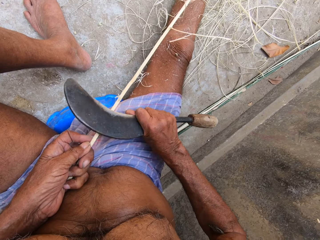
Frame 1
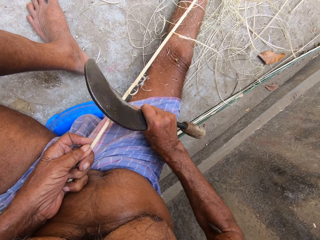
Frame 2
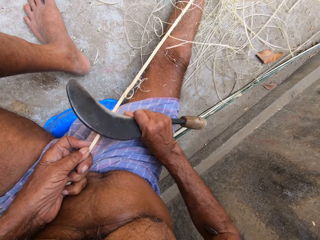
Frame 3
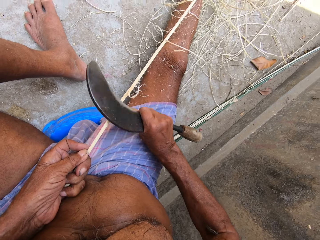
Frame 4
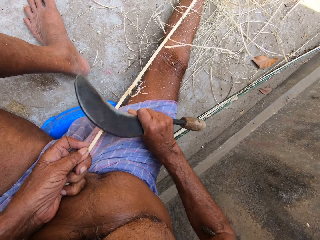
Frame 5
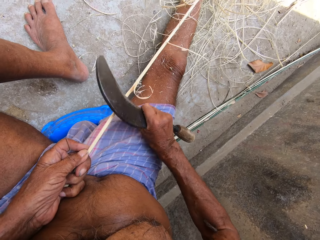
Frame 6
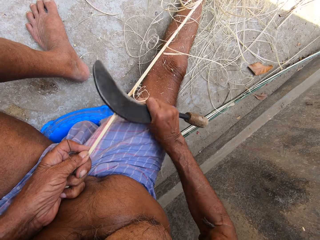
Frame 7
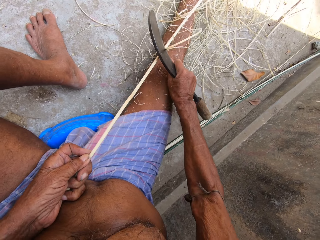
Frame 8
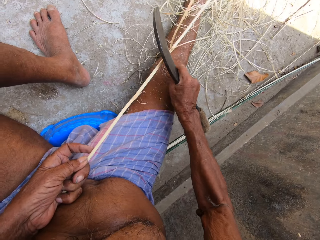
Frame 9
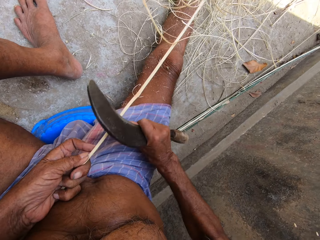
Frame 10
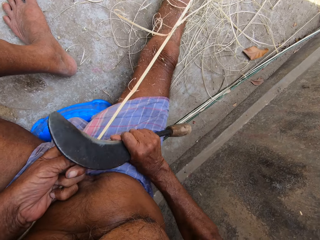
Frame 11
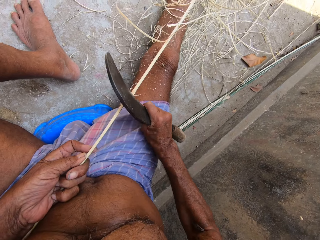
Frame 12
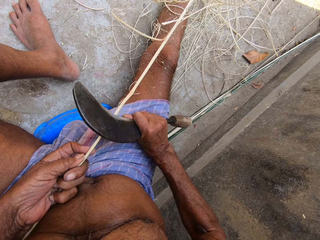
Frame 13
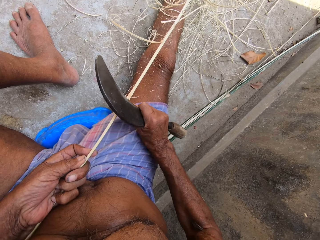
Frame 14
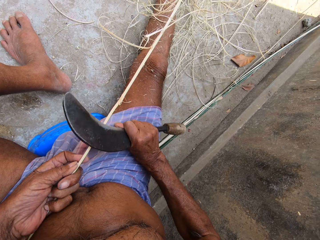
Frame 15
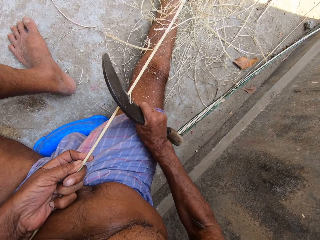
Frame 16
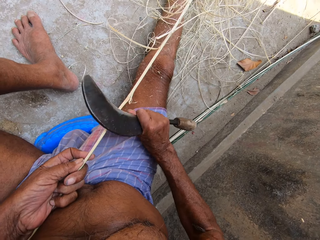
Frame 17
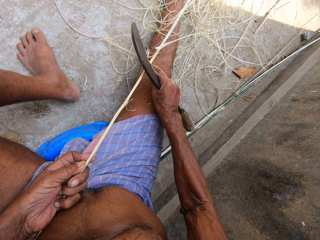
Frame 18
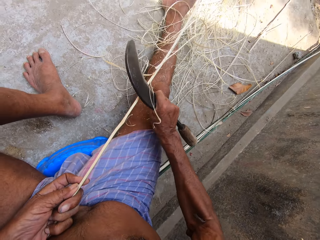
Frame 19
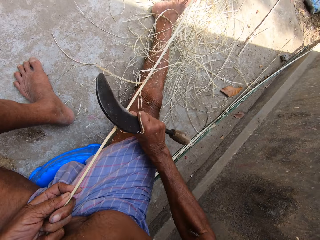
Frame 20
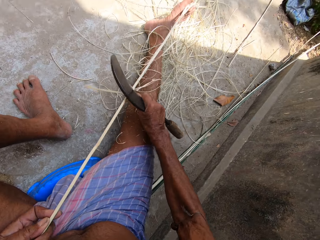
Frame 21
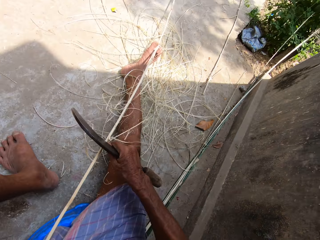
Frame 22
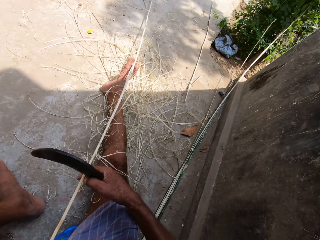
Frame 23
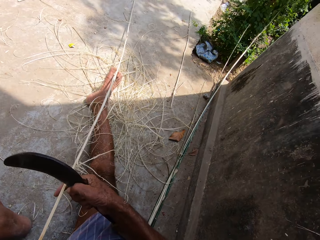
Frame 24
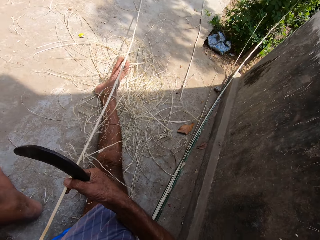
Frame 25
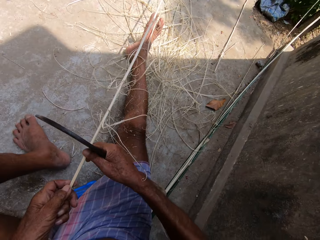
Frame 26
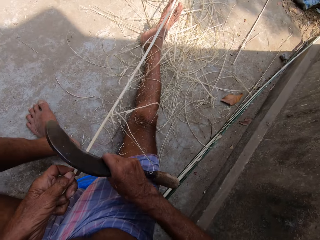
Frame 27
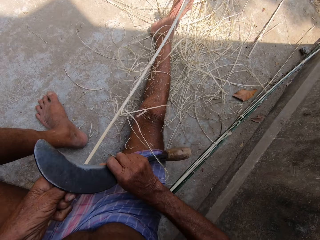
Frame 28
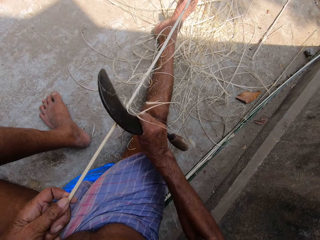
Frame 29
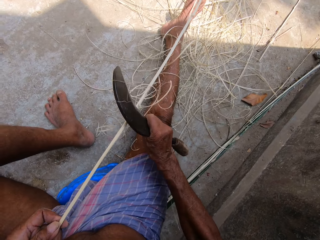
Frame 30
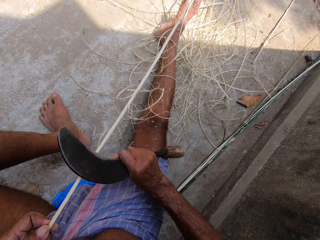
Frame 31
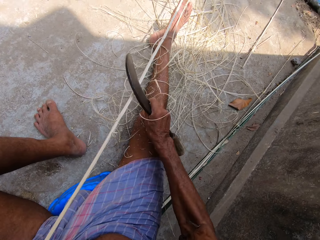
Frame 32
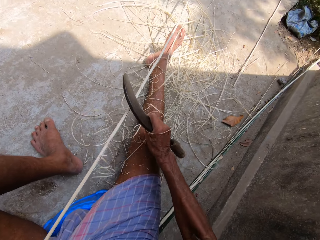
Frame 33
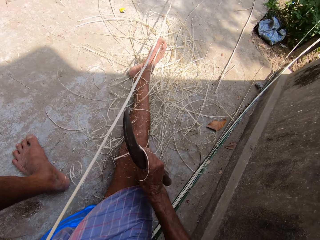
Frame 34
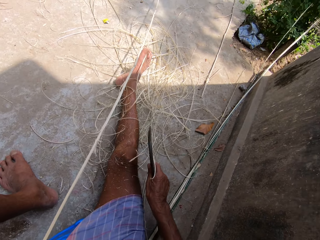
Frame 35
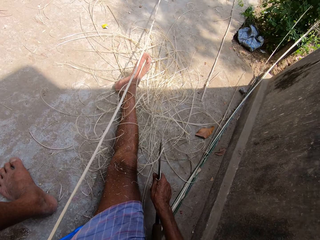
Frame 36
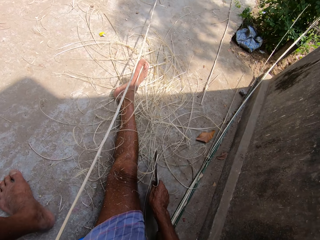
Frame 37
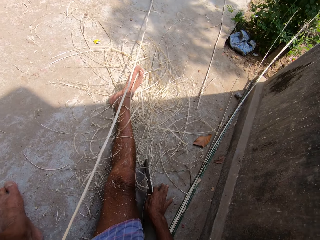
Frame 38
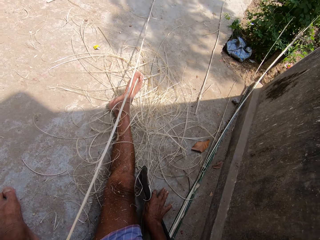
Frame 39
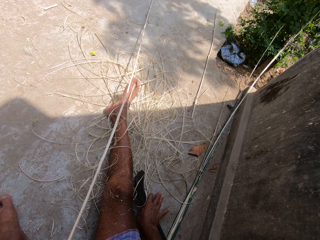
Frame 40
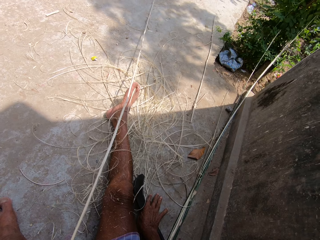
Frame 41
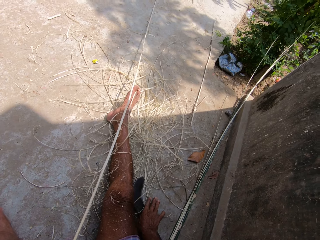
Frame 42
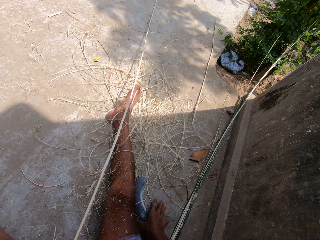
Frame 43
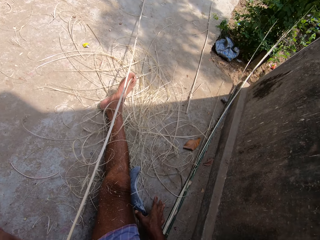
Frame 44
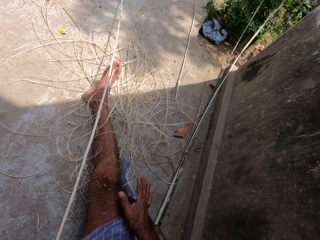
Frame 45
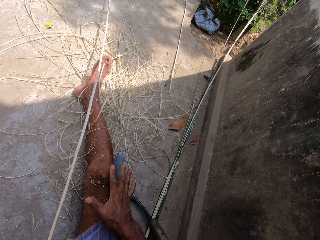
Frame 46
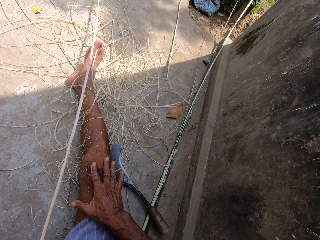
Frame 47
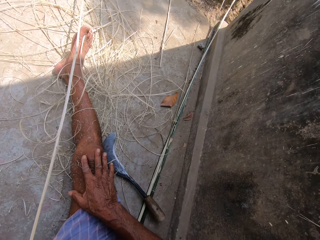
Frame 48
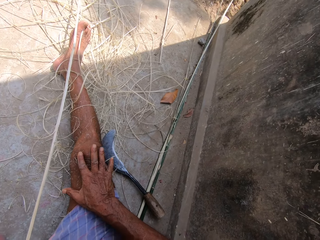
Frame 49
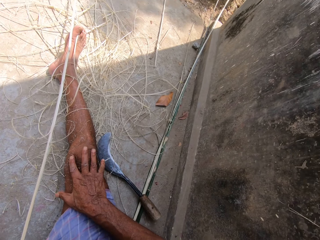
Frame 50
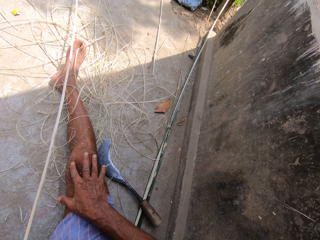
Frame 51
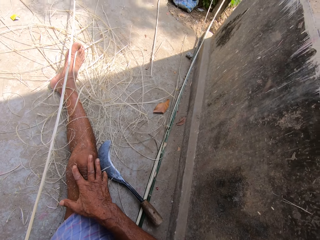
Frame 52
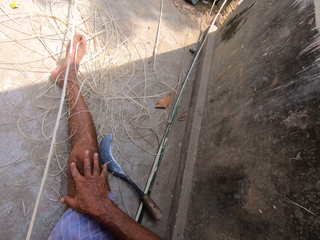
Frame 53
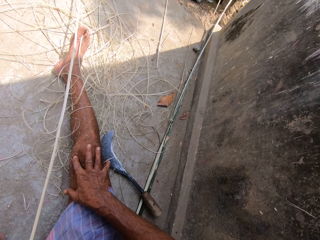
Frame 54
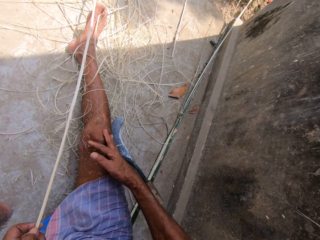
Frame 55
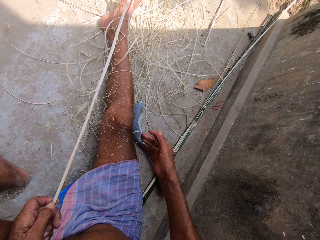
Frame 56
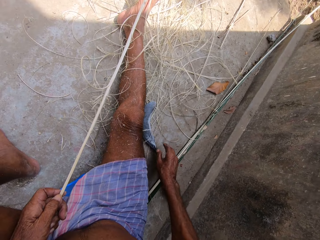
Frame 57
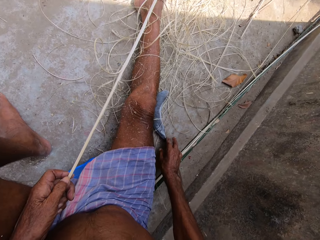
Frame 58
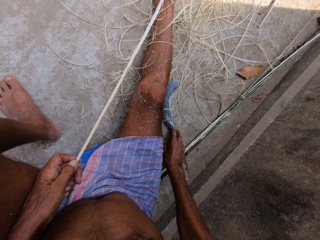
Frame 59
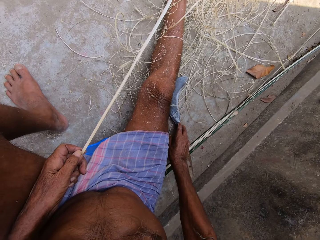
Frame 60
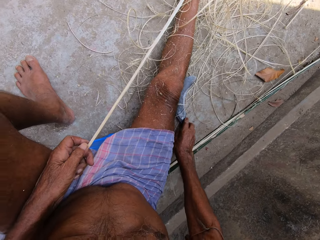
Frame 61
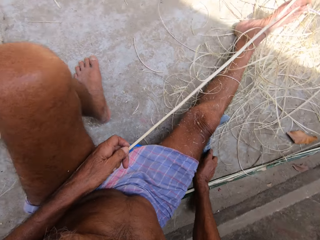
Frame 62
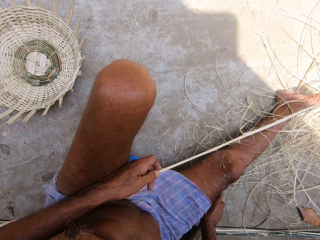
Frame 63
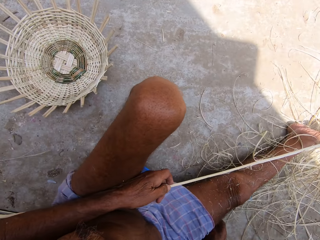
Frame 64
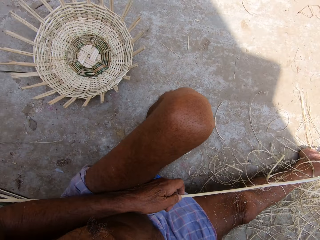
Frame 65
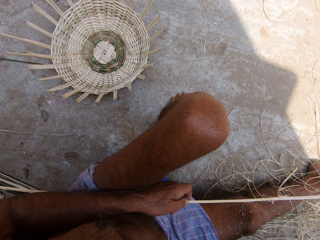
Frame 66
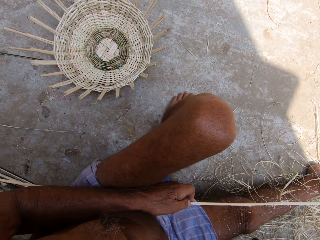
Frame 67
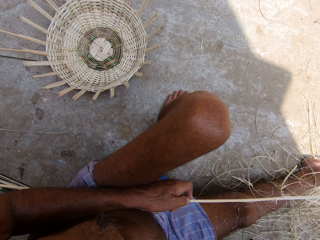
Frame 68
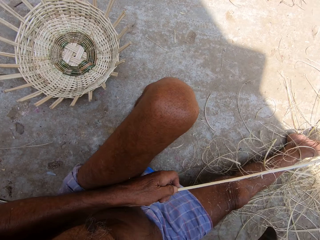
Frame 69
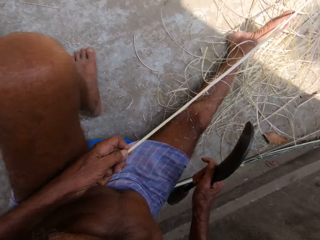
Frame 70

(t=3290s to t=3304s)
The camera wearer adjusts the stick in his hands. He scrapes raffia from the stick in his left hand with the sickle in his right hand. He sharpens the stick with a knife. He places the sickle on the floor with his right hand. He rubs the knee. He picks the sickle from the floor with his right hand.

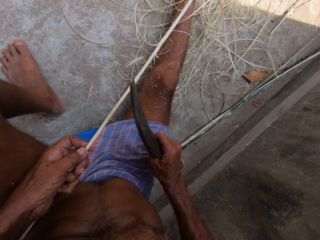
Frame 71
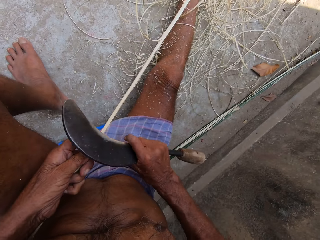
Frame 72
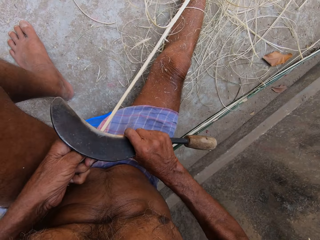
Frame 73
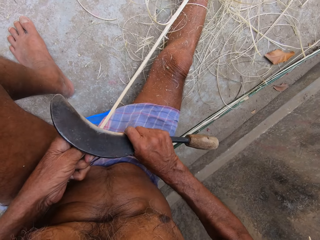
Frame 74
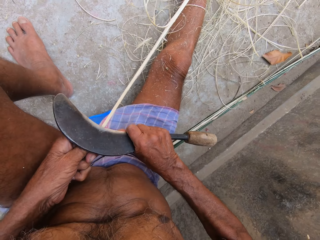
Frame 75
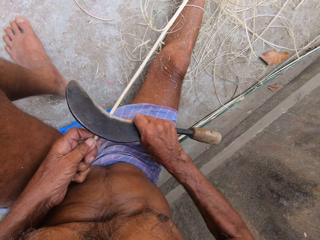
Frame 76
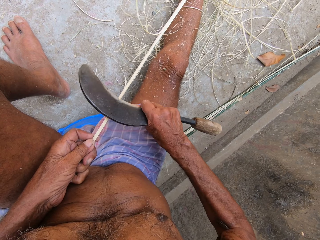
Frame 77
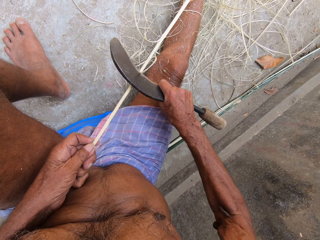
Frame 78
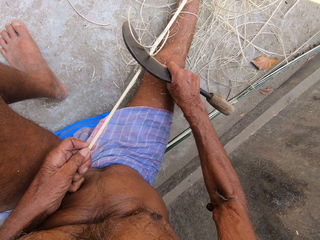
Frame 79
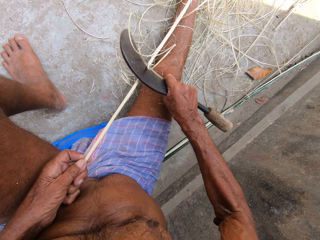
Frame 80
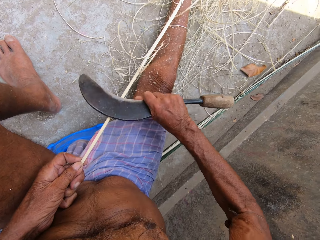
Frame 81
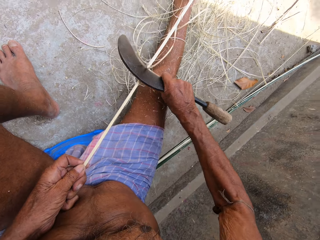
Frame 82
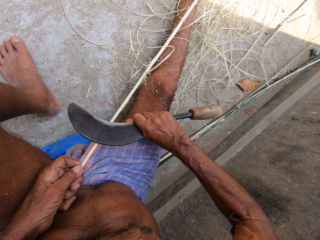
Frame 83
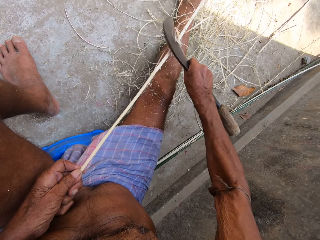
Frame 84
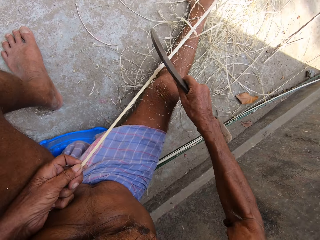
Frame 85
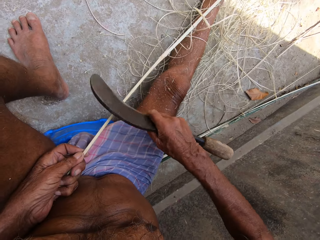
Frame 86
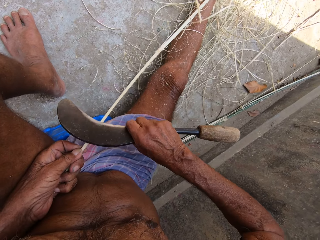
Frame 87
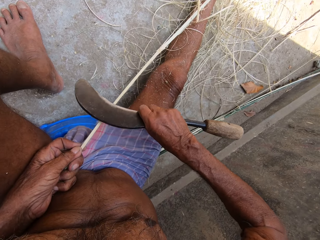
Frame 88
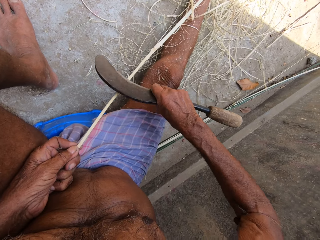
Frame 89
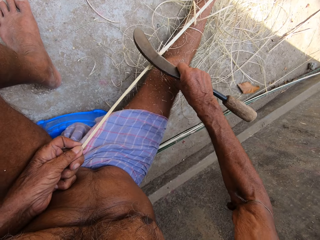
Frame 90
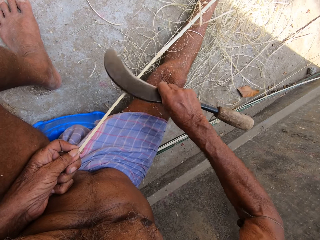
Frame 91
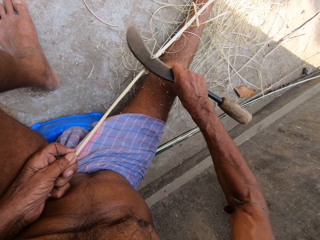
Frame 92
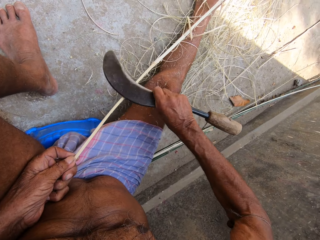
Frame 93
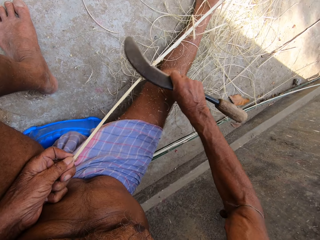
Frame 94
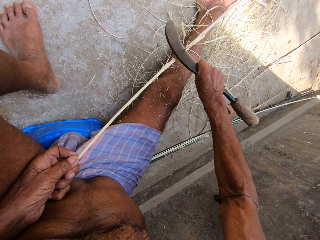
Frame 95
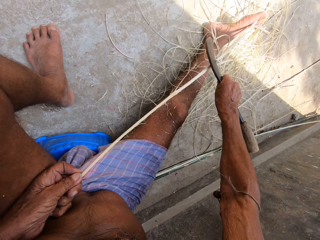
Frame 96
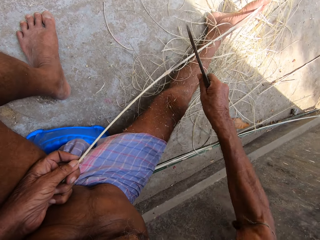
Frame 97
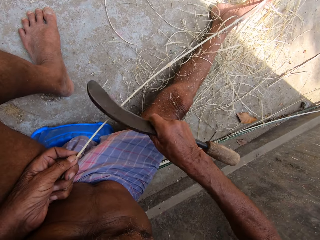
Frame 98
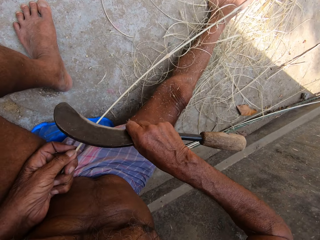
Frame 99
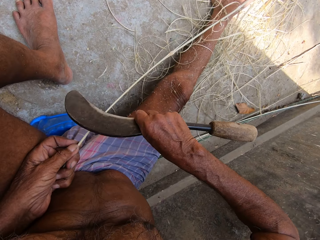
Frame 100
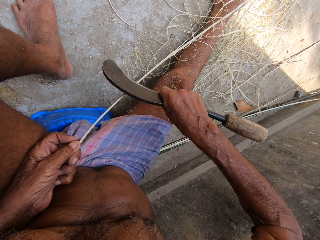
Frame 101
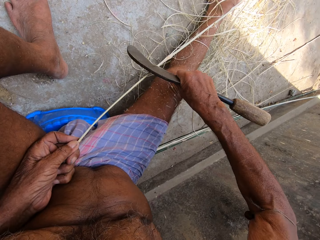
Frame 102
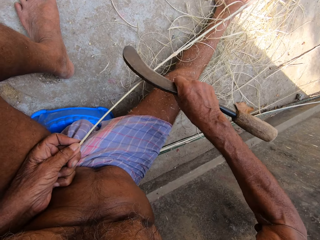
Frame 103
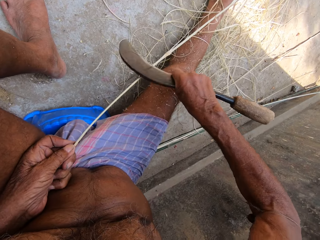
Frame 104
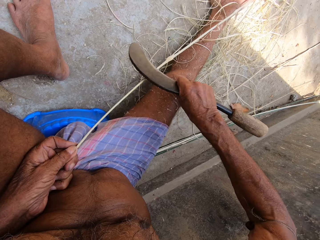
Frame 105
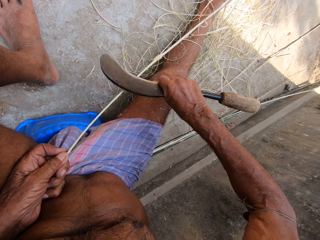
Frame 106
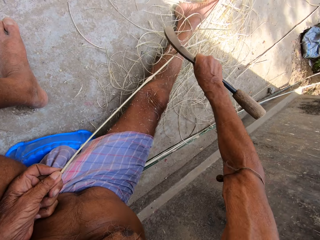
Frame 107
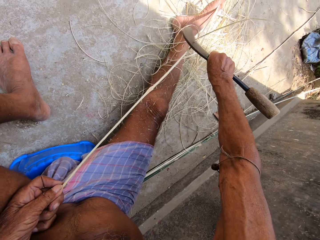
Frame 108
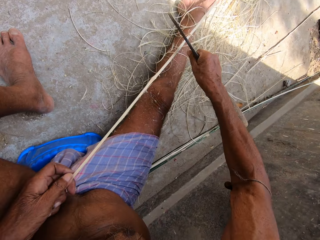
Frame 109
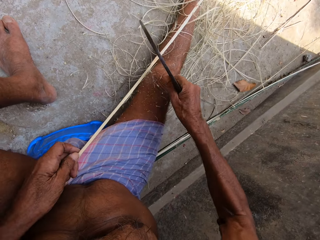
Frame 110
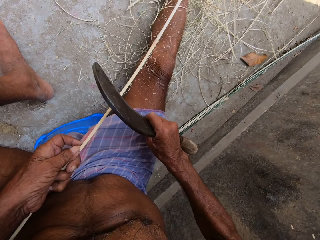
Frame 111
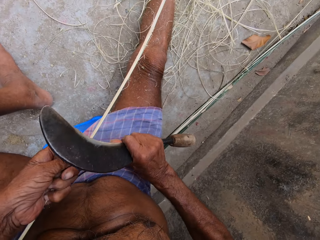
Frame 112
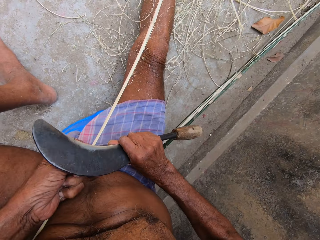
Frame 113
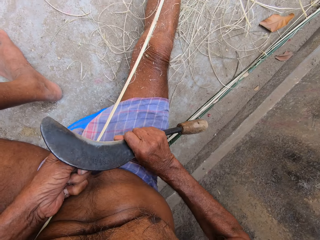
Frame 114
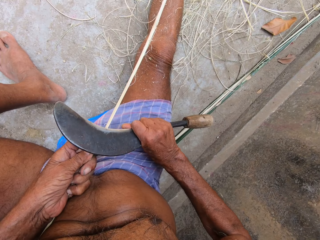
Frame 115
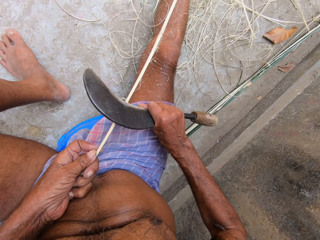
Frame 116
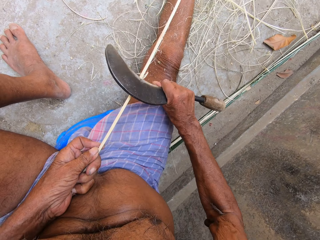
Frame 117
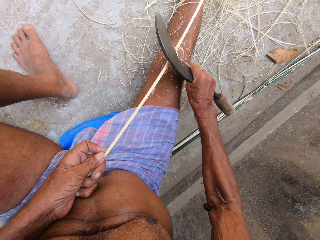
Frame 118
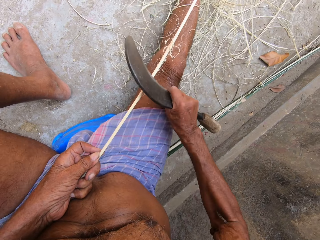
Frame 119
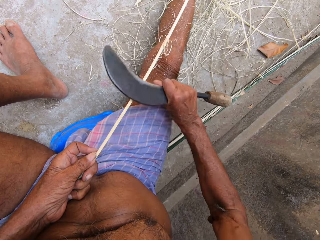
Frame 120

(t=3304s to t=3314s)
The camera wearer sharpens the stick with the knife. He scrapes raffia from the stick in his left hand with the sickle in his right hand.
